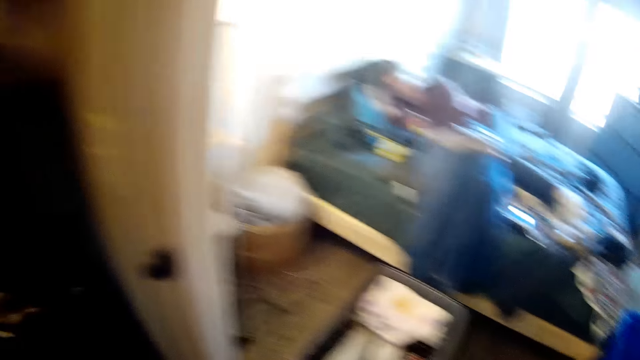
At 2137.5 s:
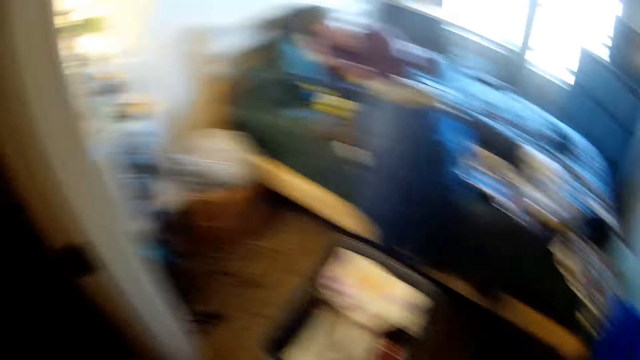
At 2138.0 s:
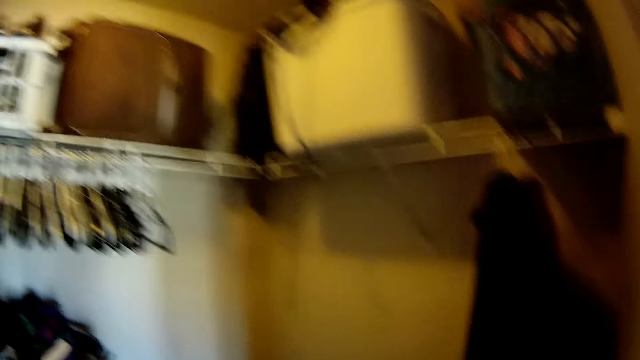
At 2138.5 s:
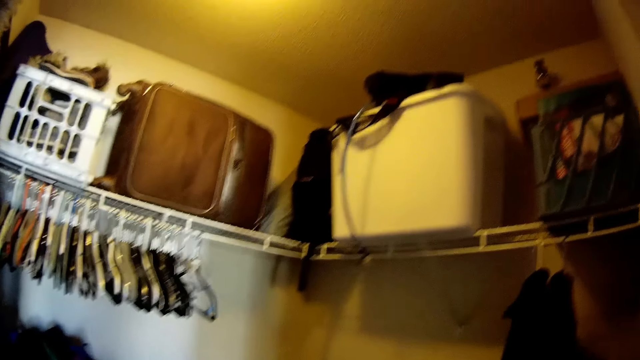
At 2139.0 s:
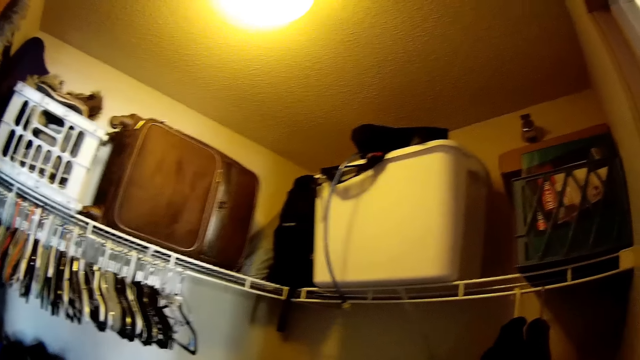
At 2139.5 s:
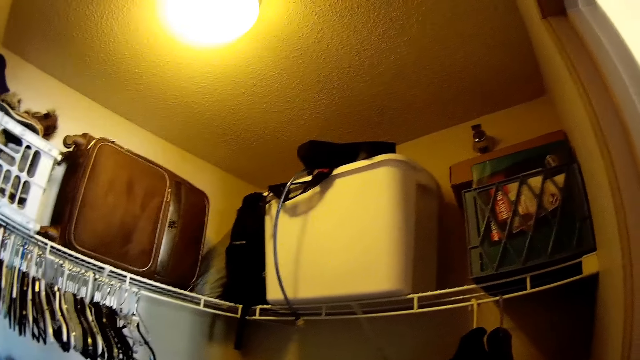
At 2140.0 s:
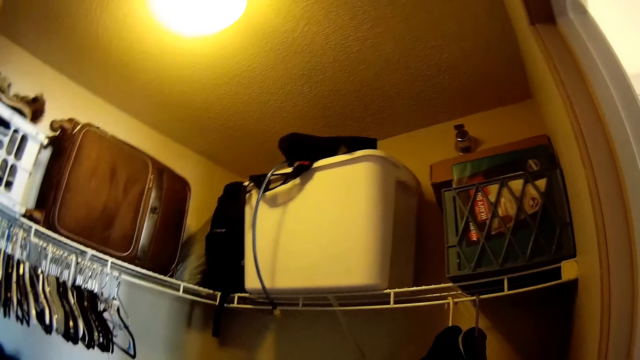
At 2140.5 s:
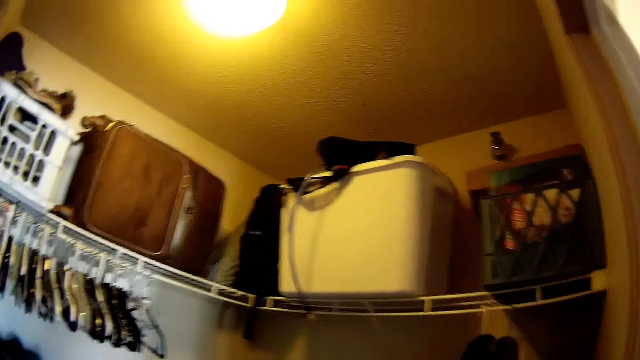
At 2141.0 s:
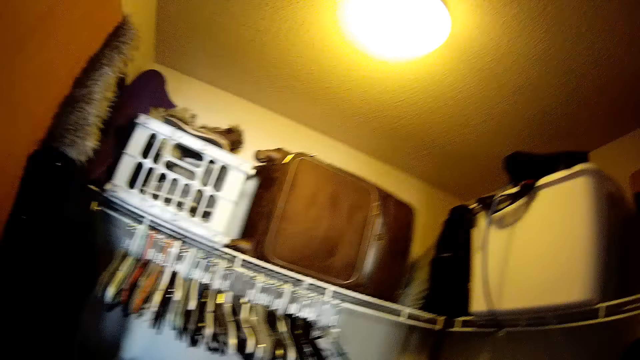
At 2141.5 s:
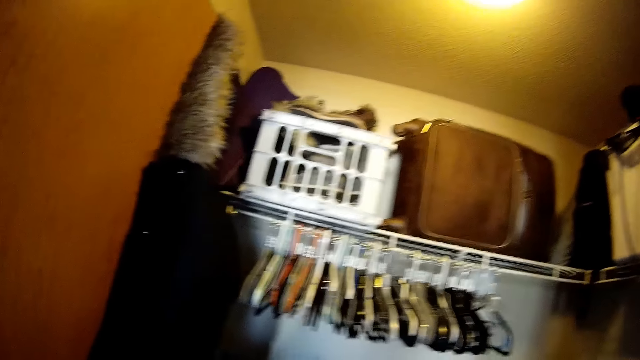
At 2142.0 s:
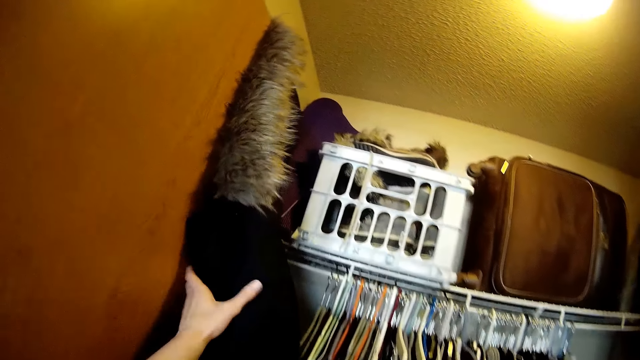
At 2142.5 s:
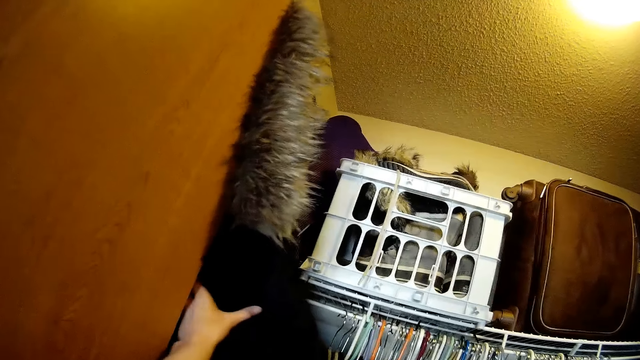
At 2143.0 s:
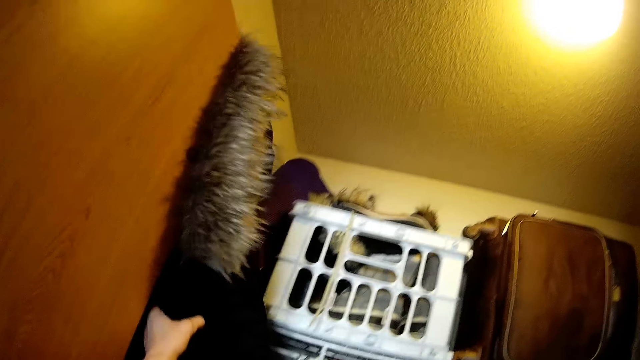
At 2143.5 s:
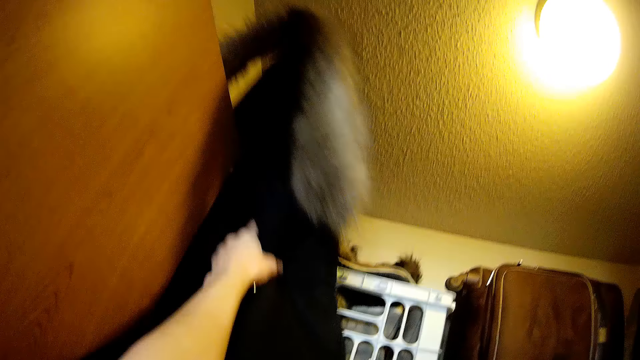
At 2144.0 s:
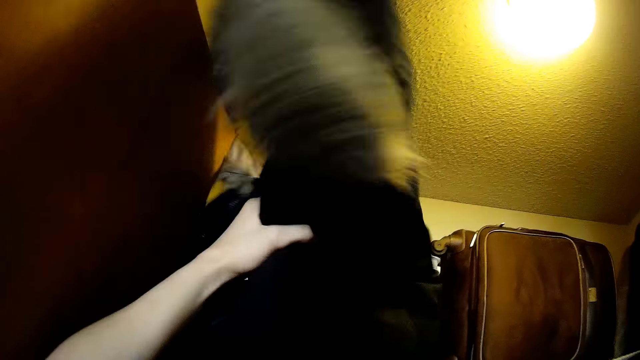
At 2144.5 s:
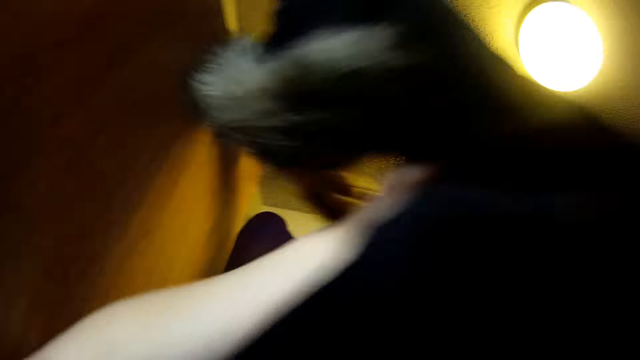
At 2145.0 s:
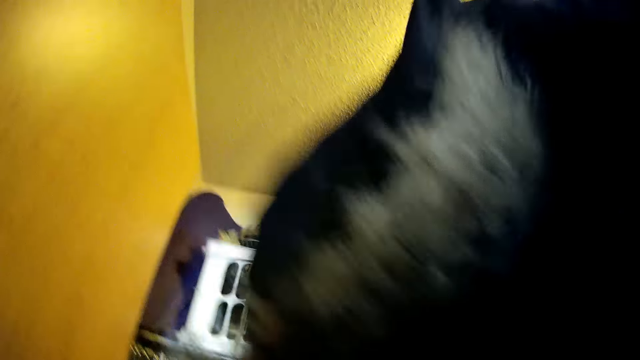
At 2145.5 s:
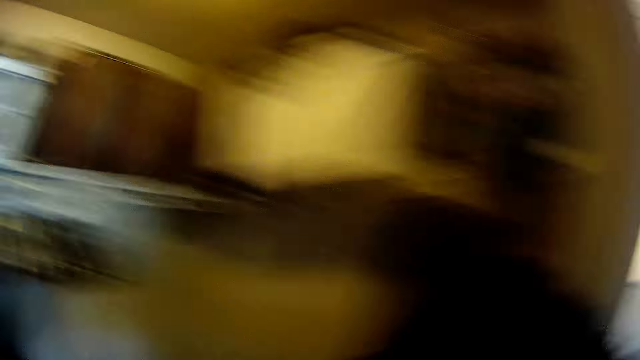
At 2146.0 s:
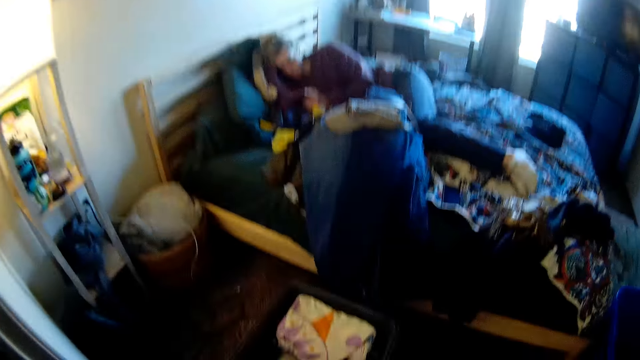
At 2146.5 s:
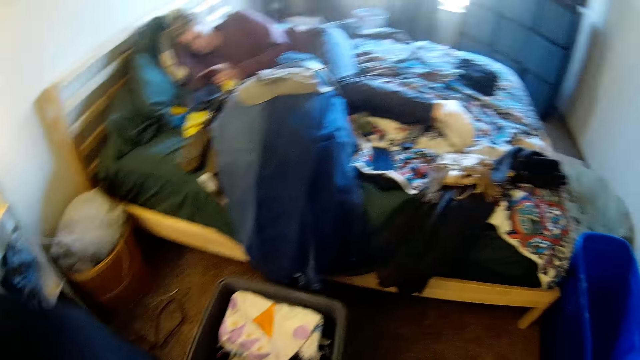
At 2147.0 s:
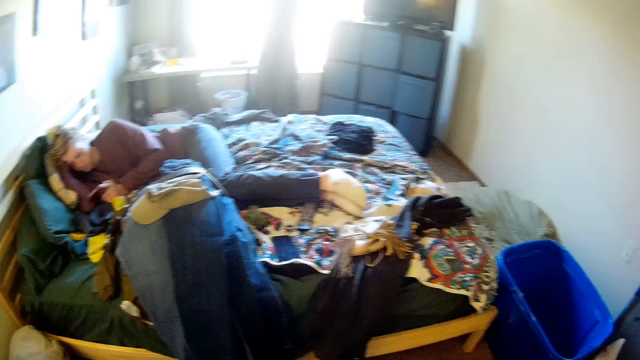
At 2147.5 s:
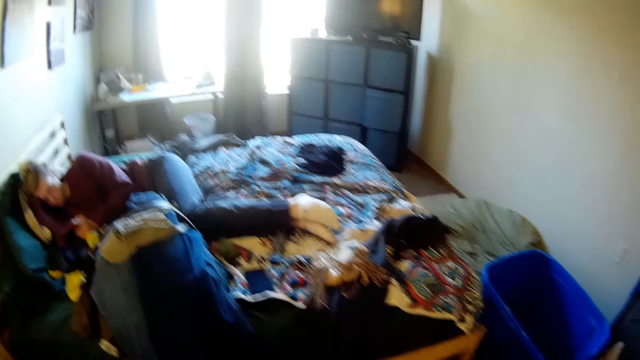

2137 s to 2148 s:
The camera wearer picks a fur jacket. They step forward.

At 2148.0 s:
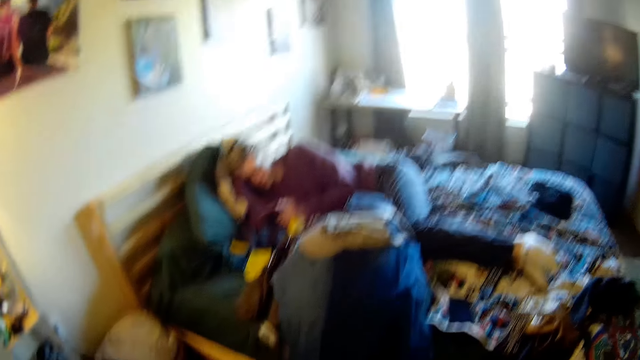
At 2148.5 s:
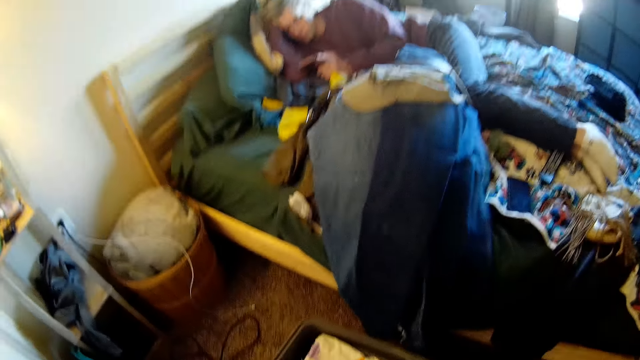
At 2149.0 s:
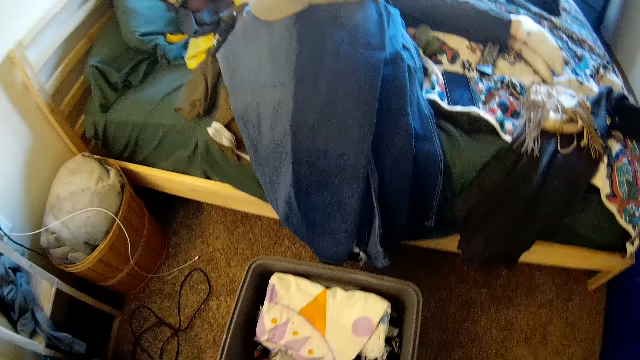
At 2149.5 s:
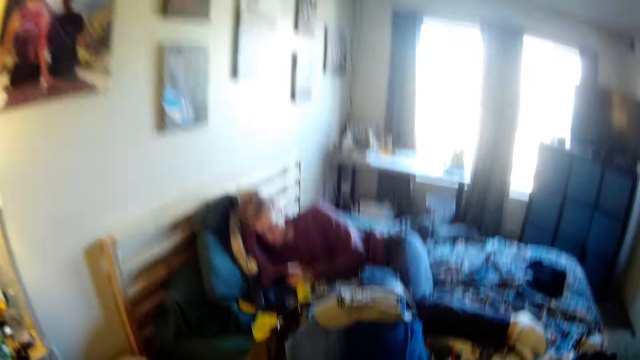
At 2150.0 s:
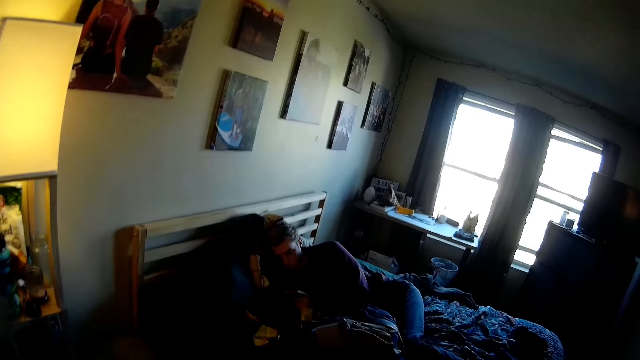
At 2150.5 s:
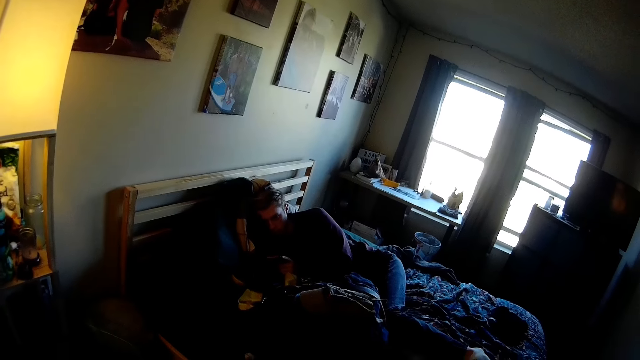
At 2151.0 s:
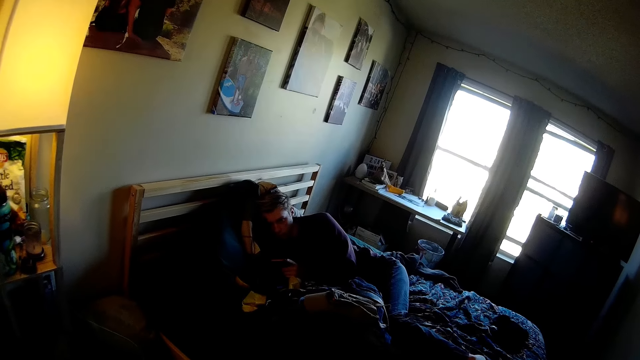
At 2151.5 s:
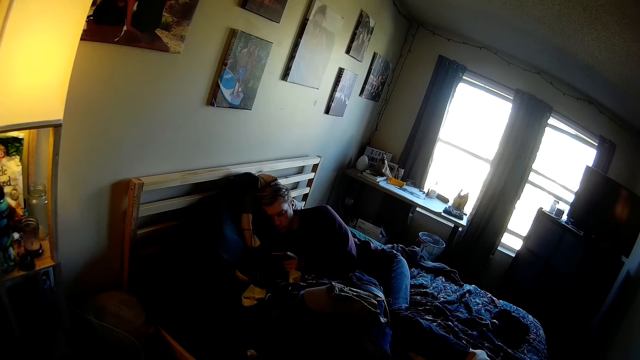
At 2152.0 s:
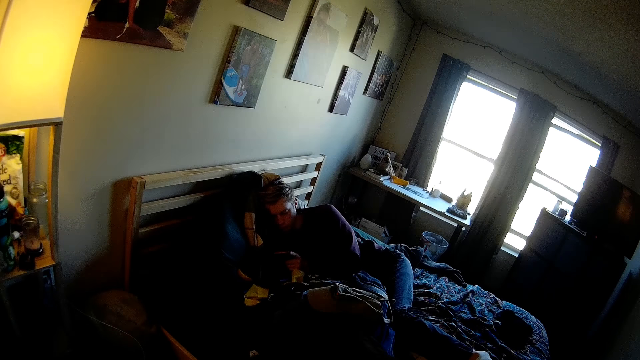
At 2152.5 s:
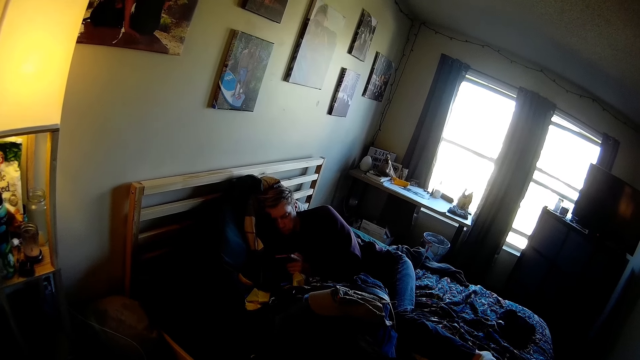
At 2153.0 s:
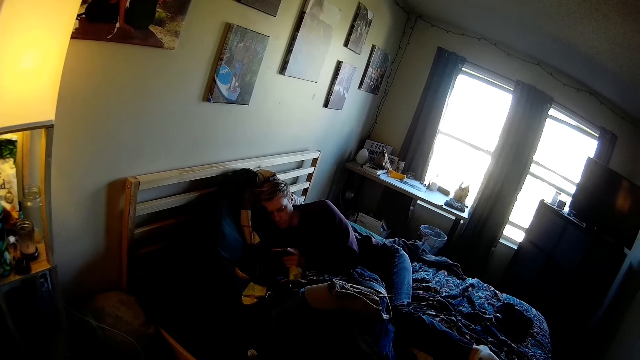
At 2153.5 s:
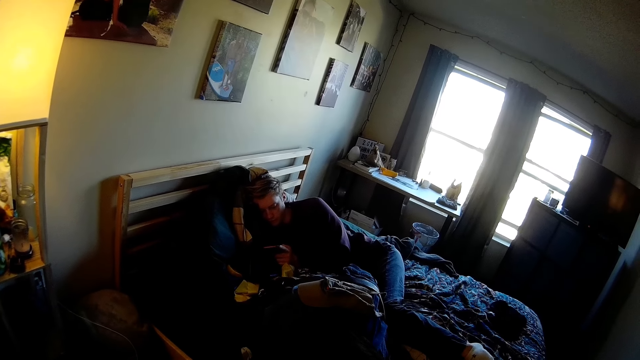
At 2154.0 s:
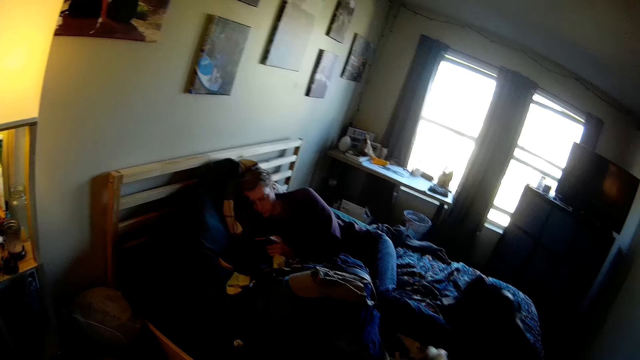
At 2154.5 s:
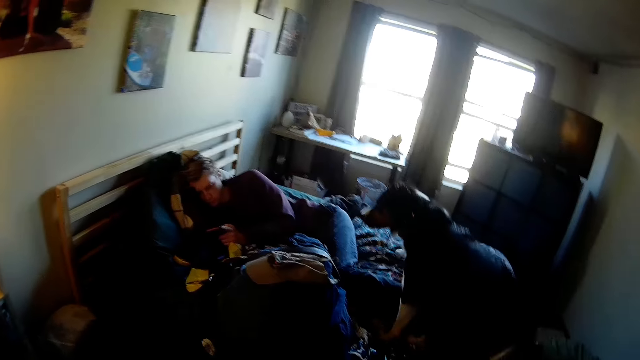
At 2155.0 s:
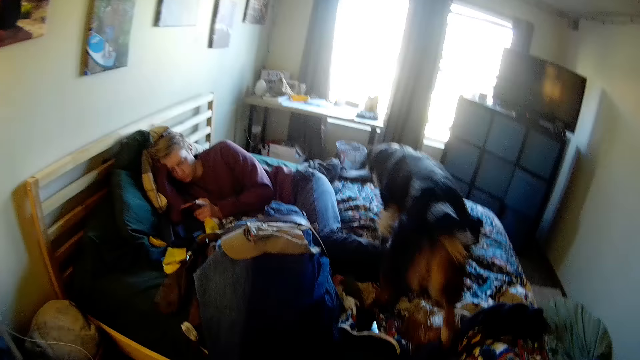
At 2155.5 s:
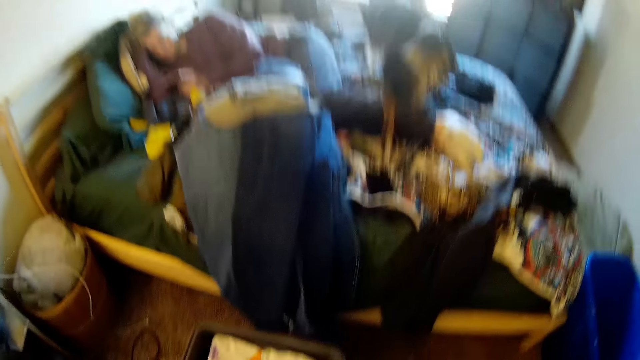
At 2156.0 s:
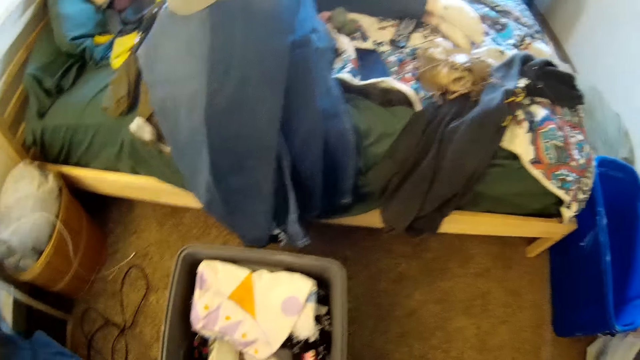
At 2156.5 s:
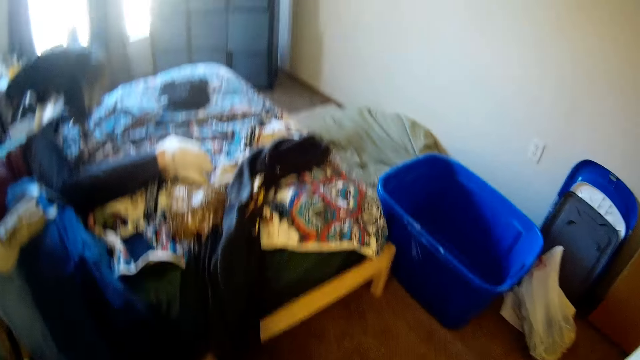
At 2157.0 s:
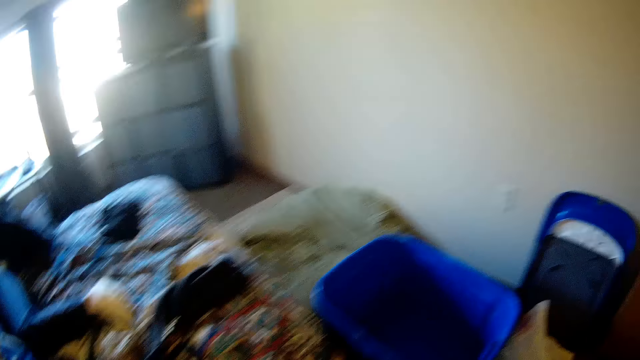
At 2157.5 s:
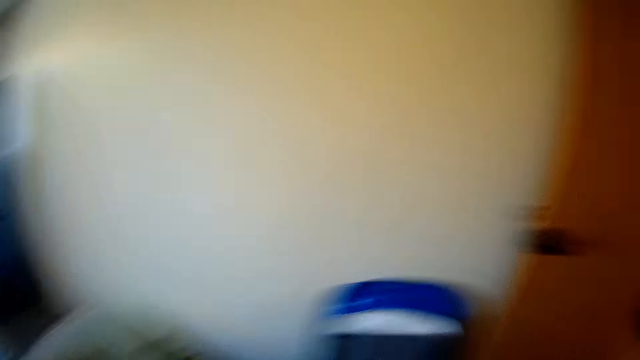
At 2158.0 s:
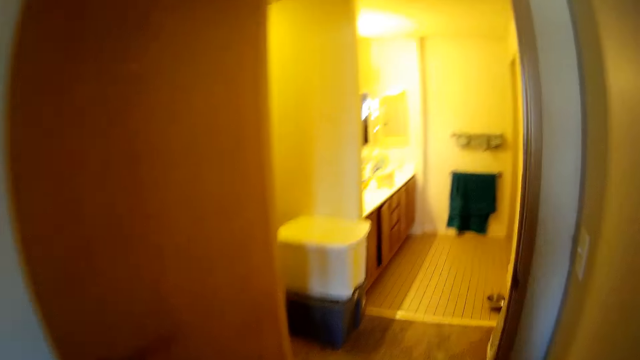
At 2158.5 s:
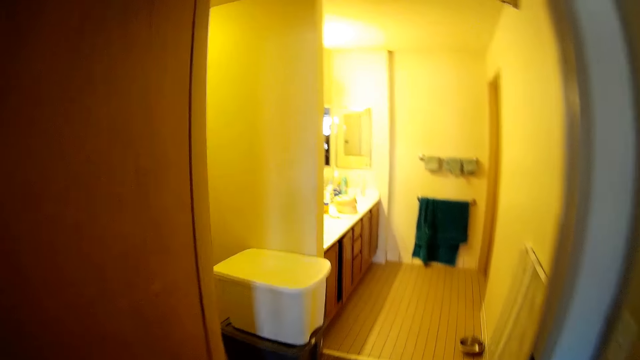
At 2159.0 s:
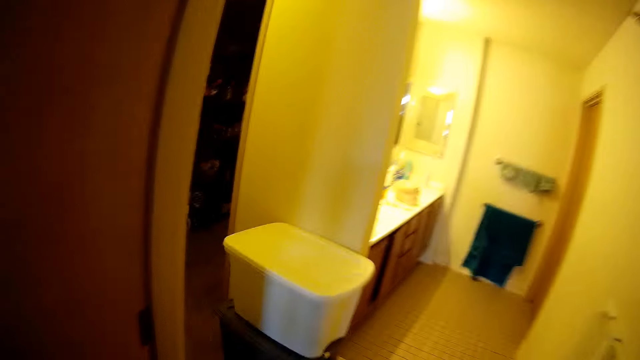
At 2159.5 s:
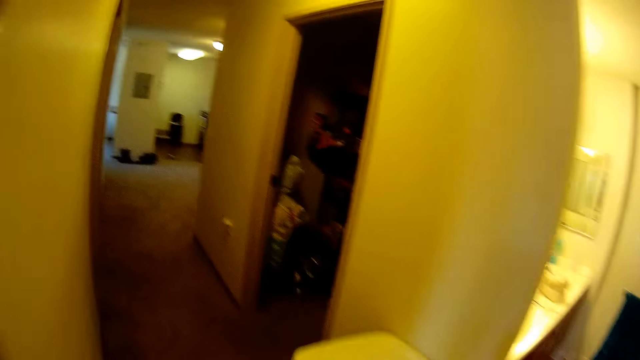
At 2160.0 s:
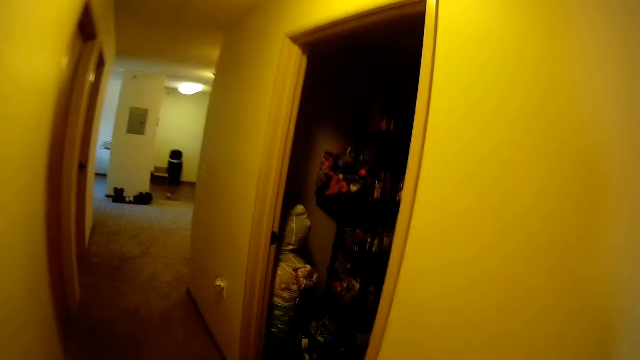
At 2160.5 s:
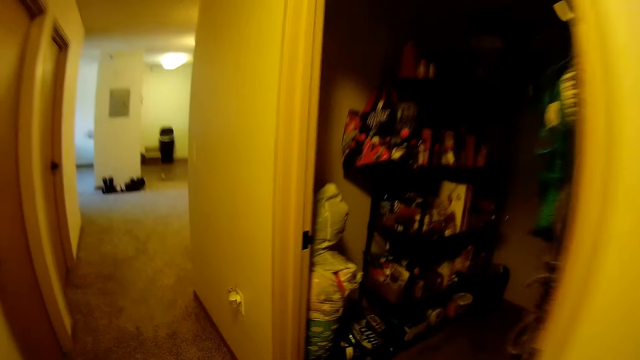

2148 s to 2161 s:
The camera wearer looks around. They fold the fur jacket. They stare at a man. The camera wearer steps forward. They walk around the house.
